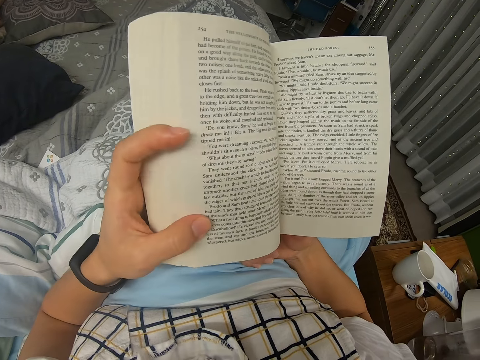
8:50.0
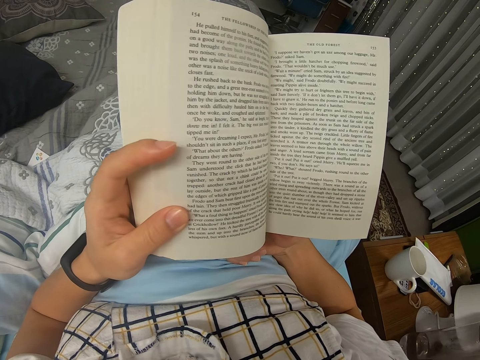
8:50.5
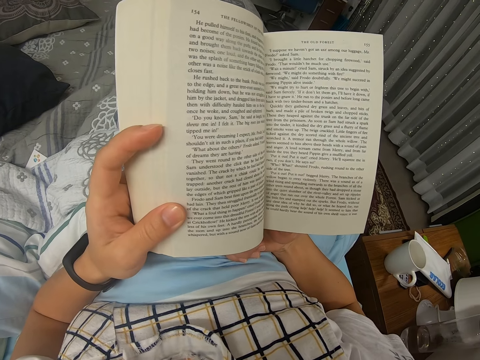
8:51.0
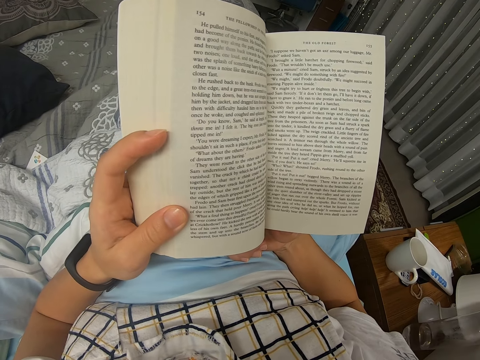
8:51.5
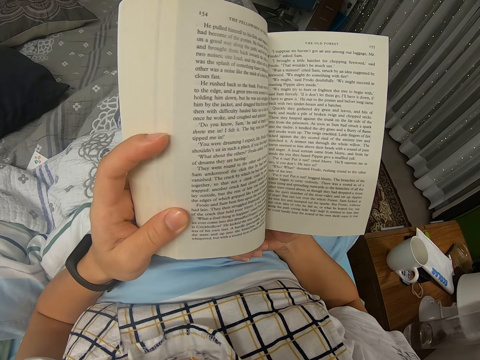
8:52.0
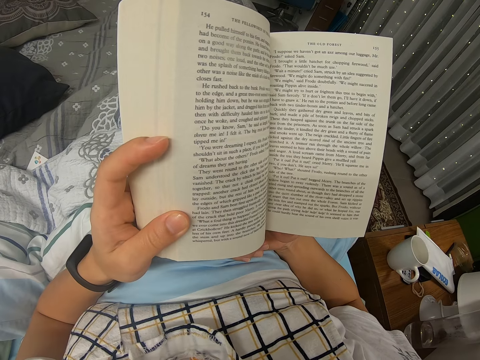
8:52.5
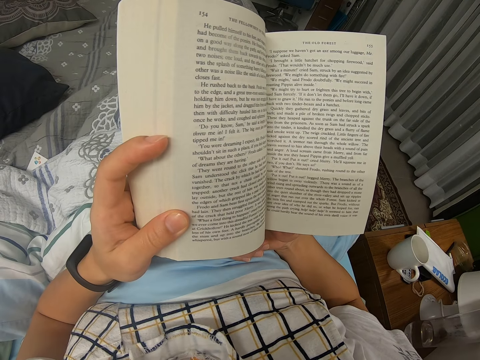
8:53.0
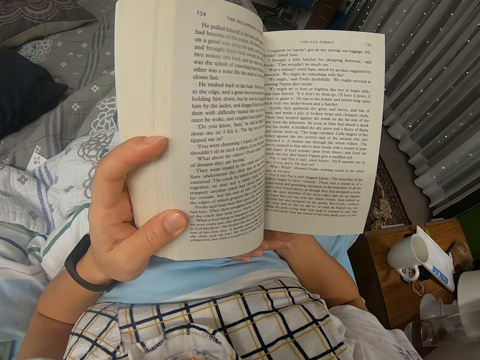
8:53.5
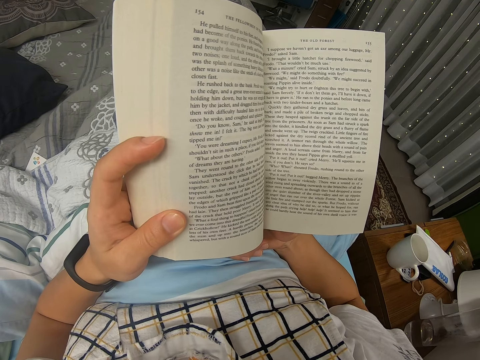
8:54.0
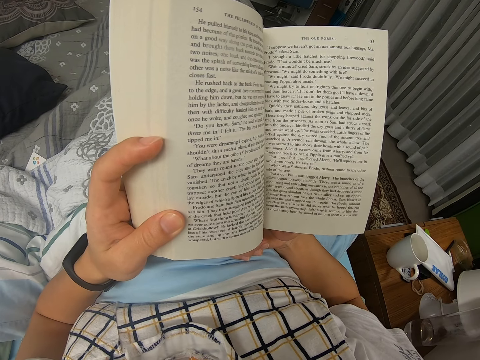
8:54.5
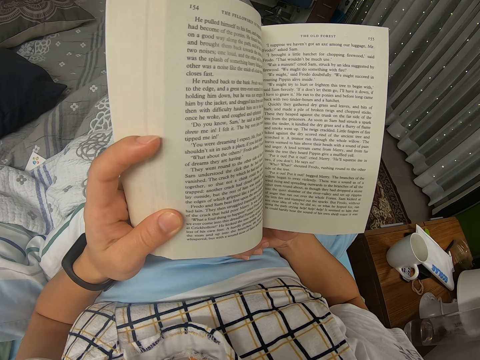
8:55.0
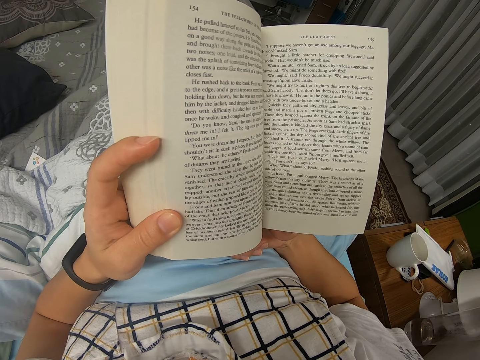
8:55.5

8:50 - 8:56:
The camera wearer reads a novel.

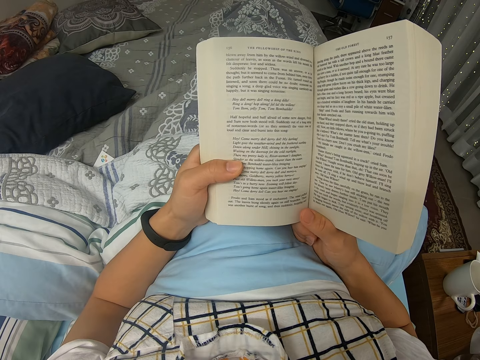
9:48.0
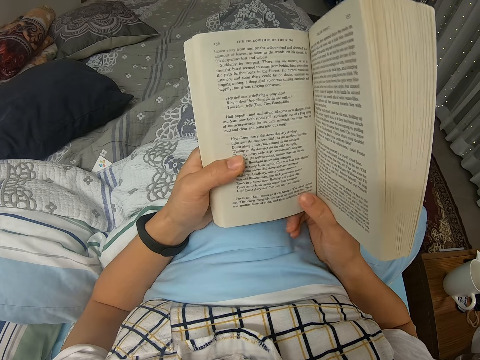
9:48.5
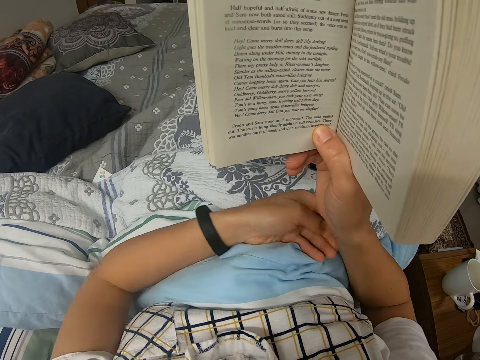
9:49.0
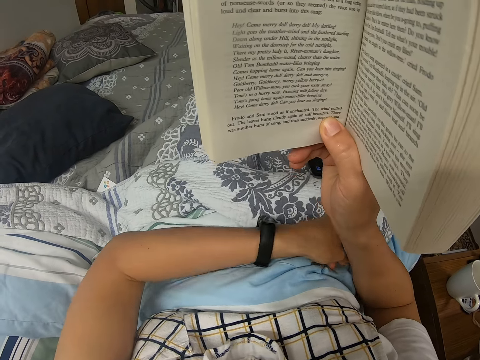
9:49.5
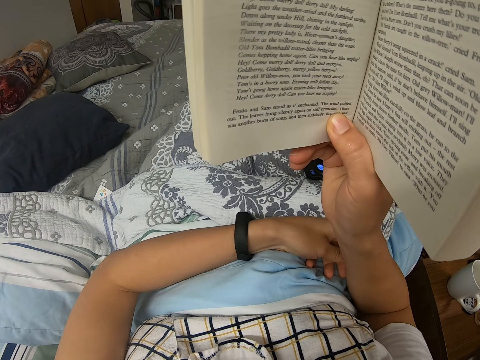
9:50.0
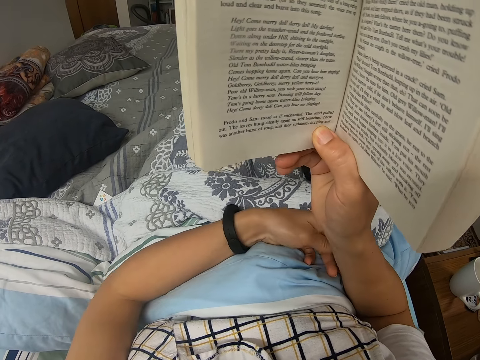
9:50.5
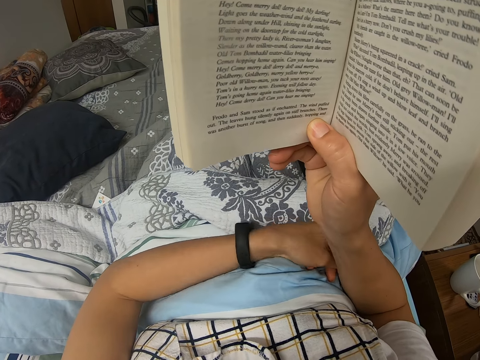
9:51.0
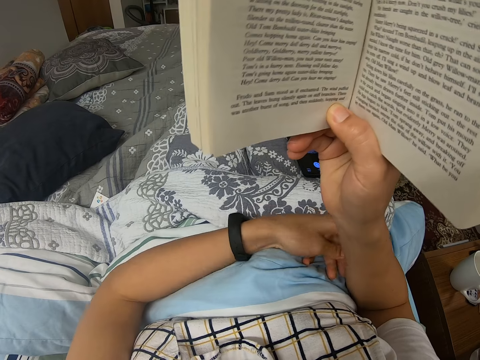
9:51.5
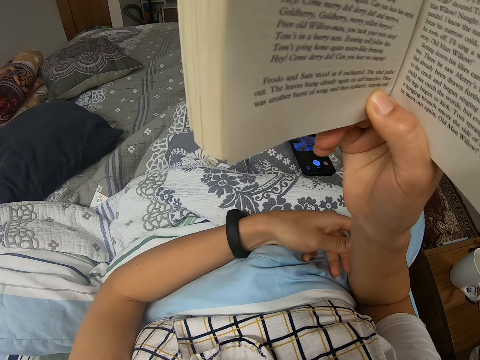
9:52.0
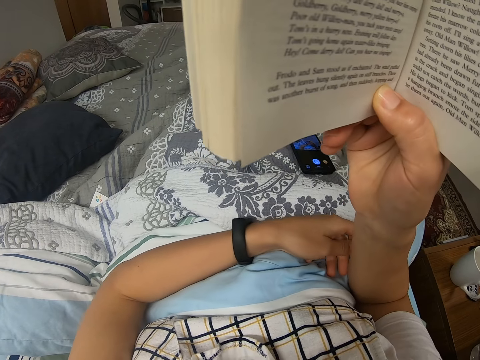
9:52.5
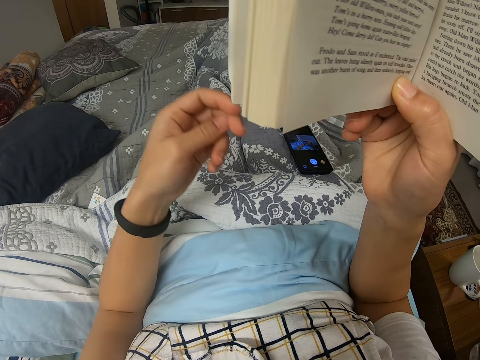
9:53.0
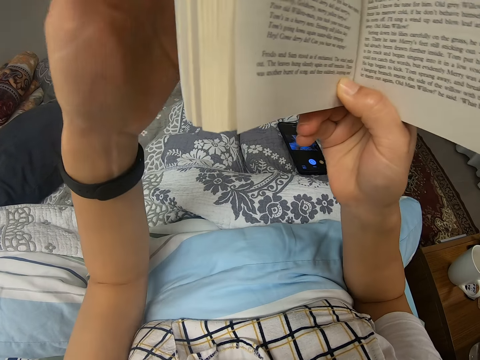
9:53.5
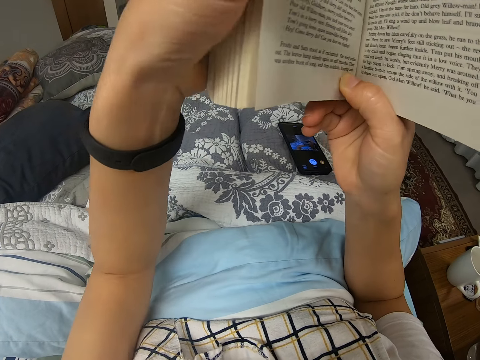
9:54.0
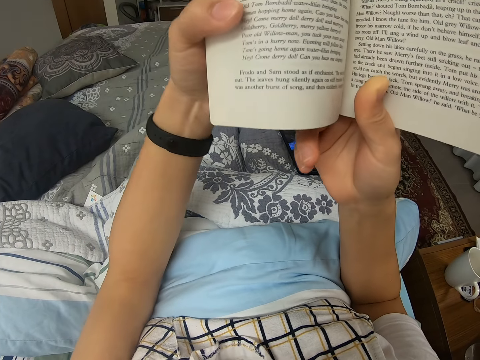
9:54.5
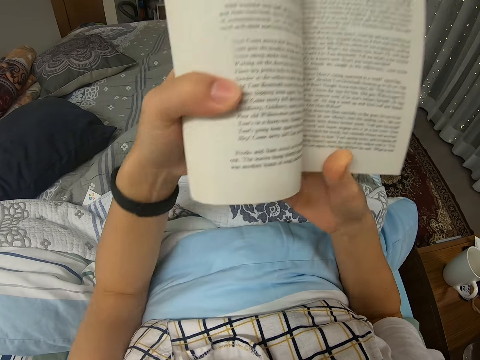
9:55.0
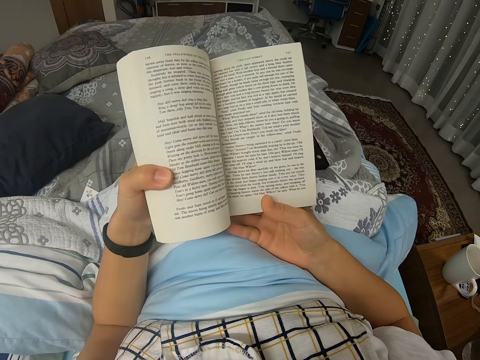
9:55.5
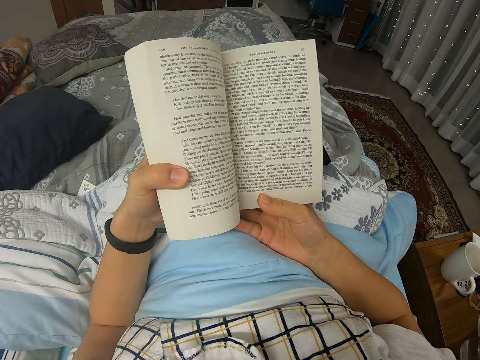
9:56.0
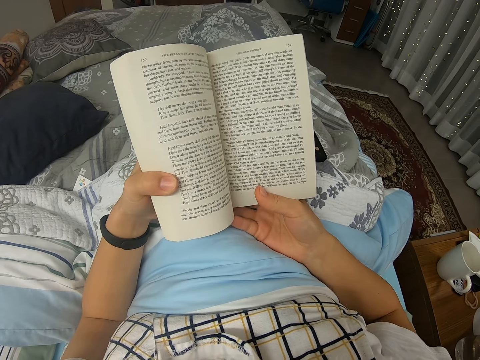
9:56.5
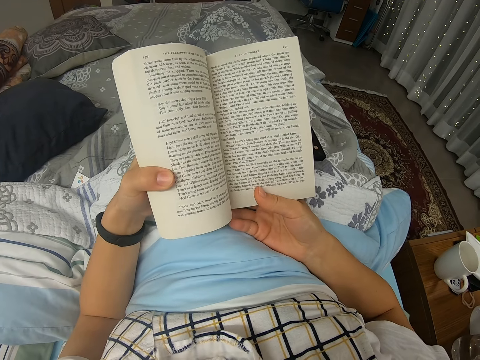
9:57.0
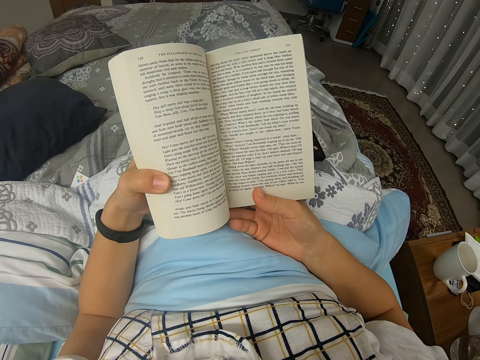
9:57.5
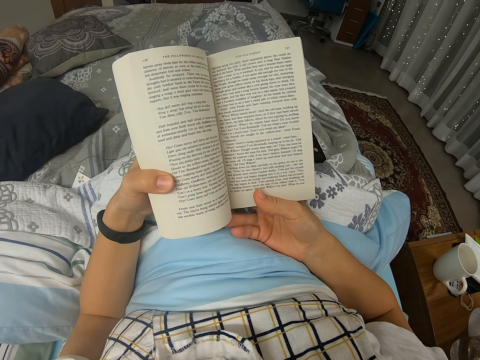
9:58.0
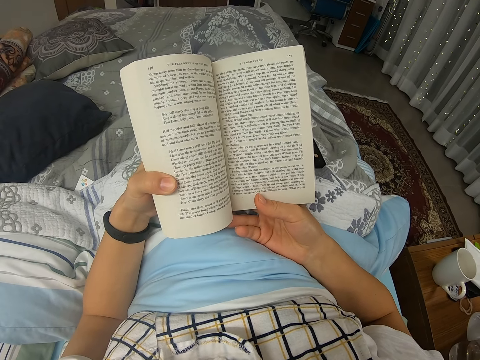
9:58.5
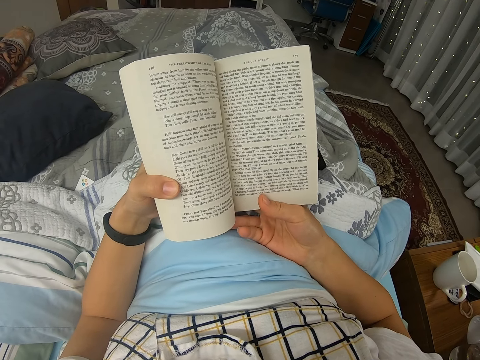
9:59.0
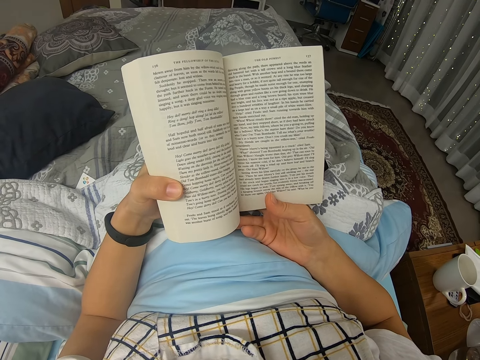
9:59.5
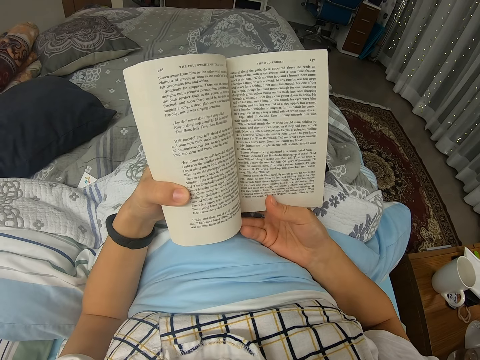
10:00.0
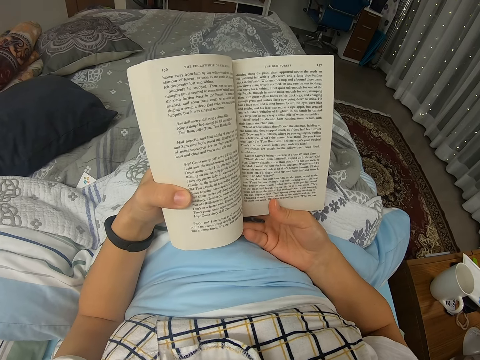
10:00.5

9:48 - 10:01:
The camera wearer scratches his hand. He scratches the elbow. He reads a novel.

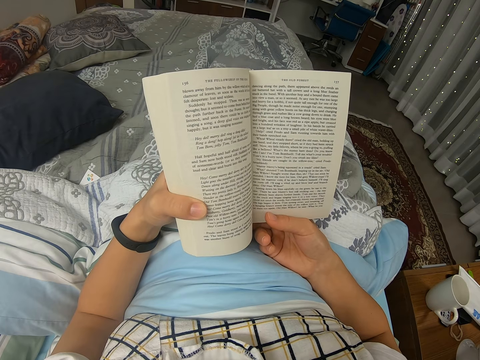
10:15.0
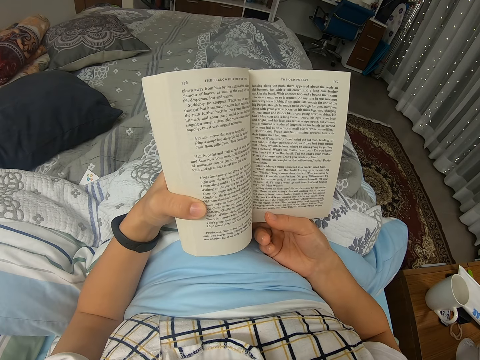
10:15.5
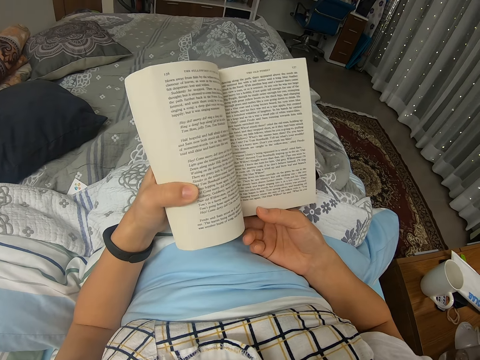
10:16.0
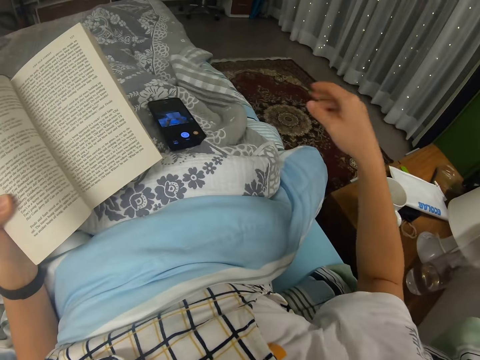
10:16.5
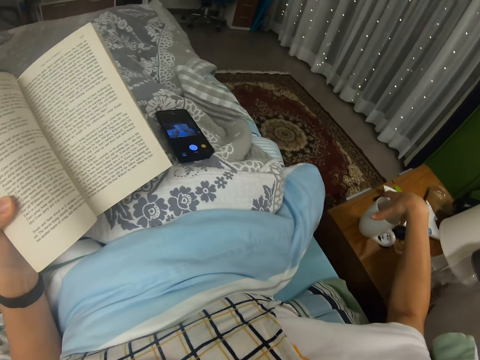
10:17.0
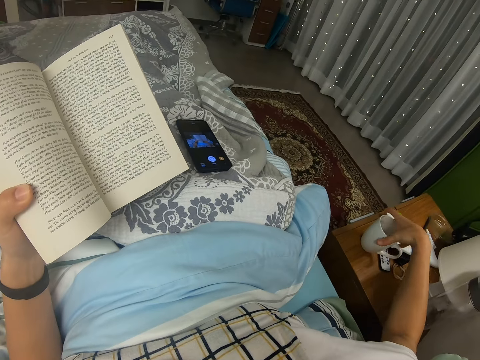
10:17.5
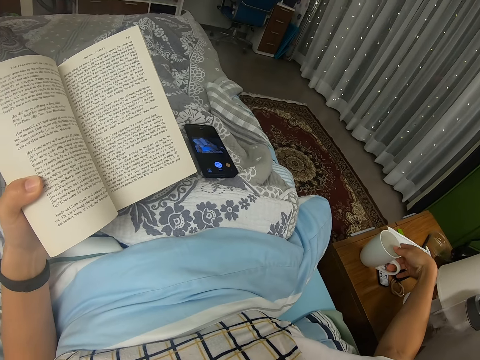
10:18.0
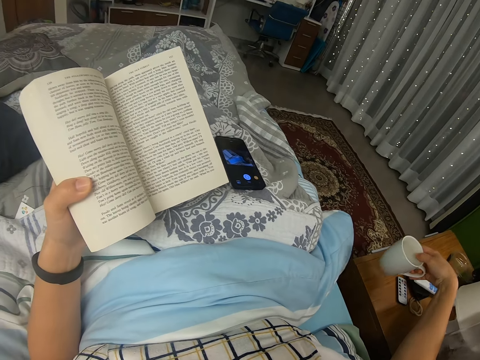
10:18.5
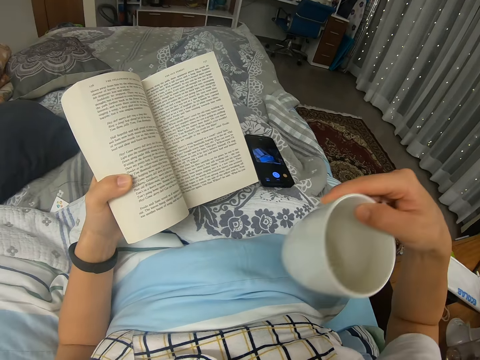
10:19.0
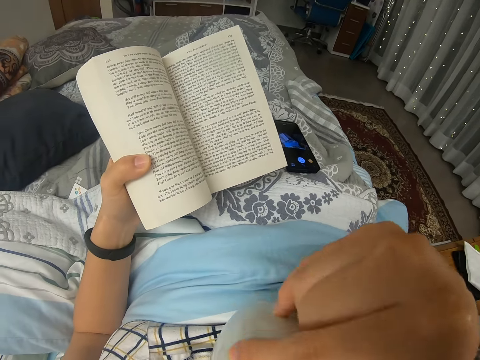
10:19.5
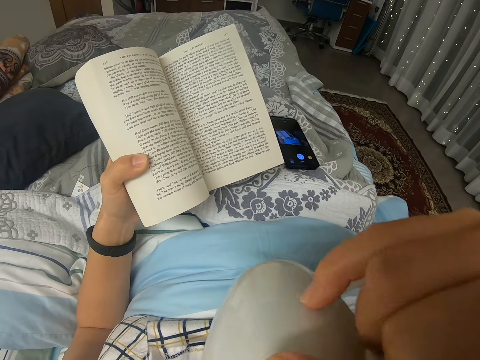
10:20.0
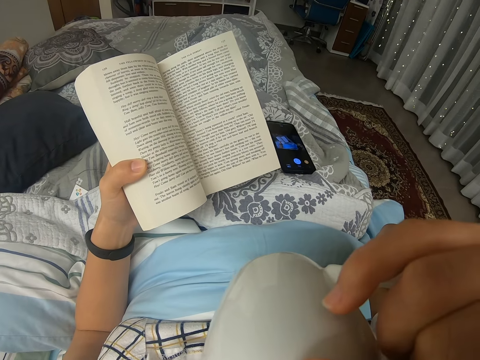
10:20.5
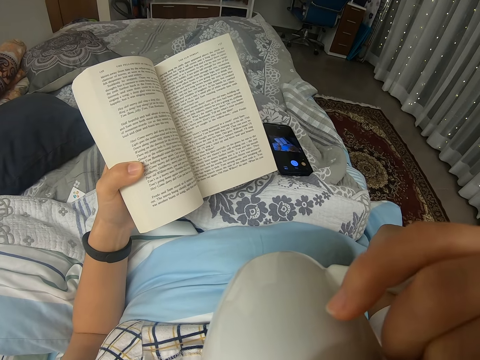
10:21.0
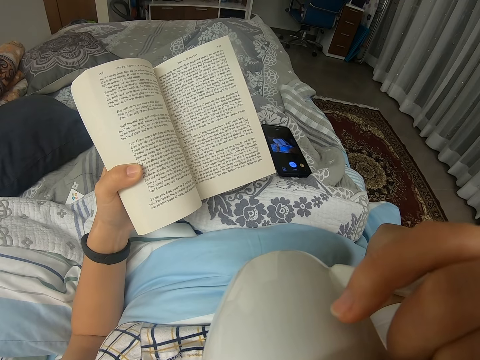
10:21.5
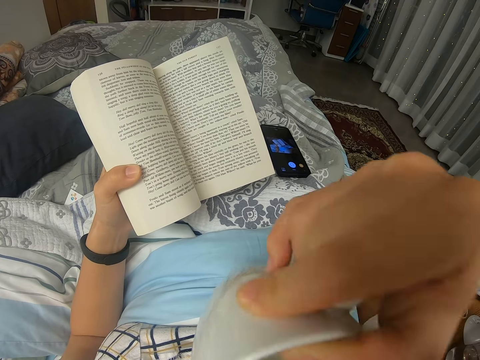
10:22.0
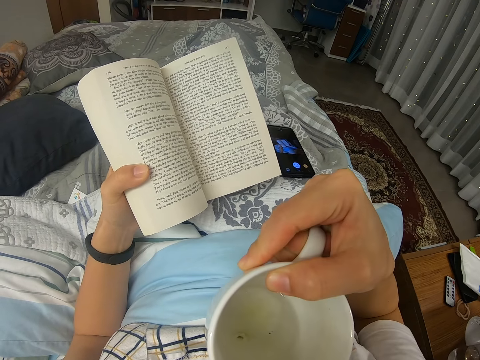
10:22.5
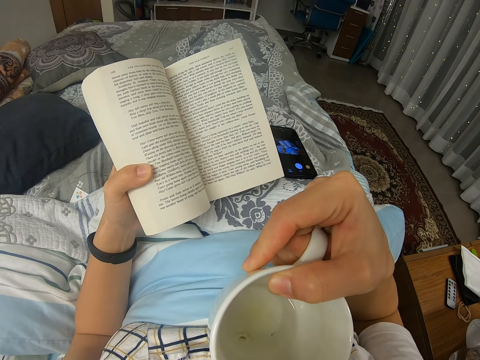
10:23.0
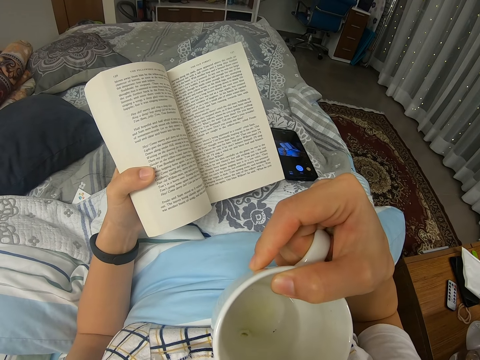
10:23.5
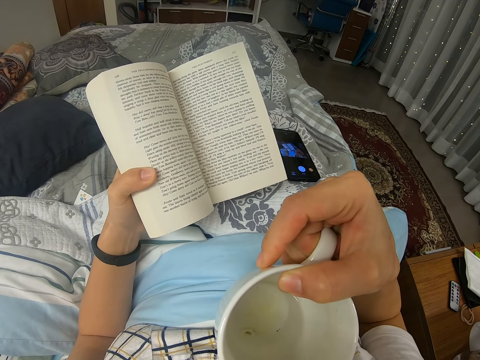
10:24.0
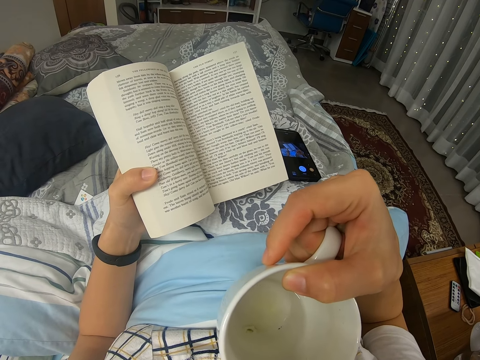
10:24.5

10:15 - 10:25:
The camera wearer picks up a cup from the side table. They drink water from the cup.
